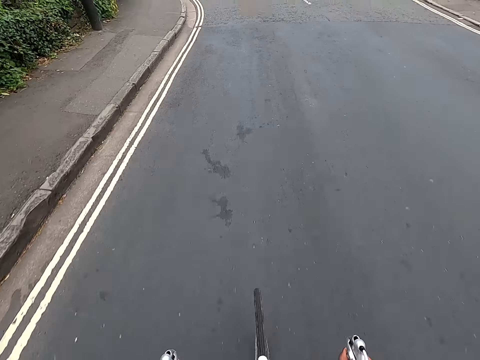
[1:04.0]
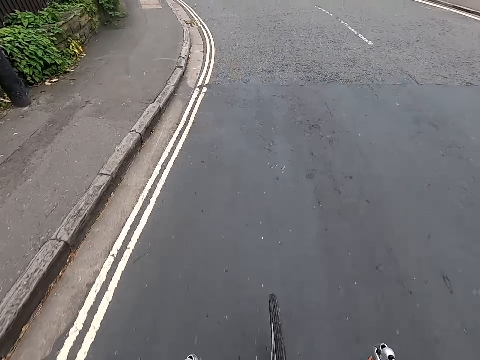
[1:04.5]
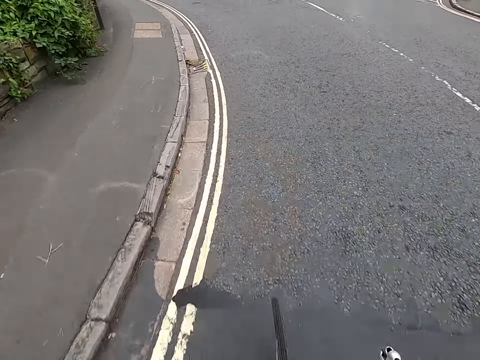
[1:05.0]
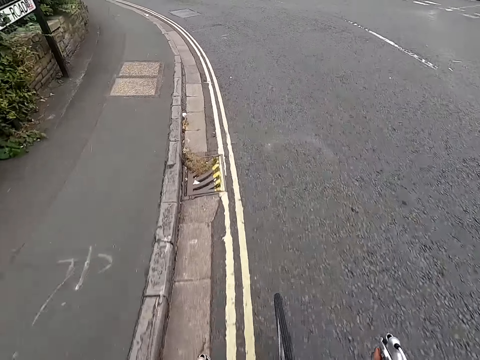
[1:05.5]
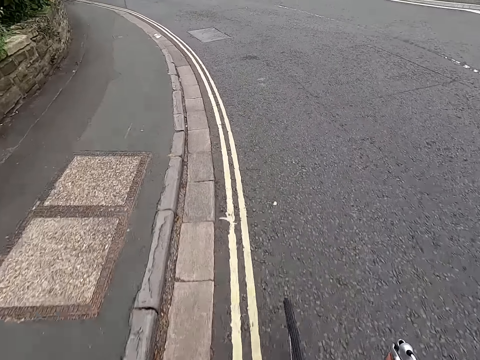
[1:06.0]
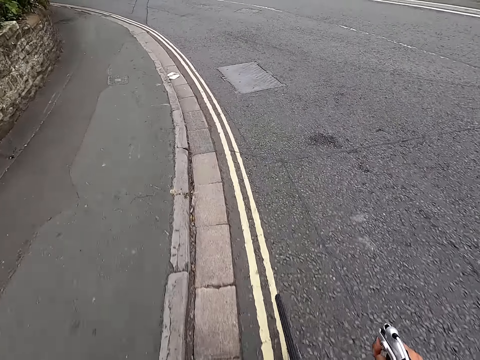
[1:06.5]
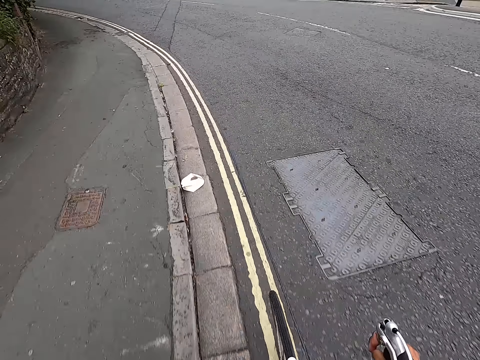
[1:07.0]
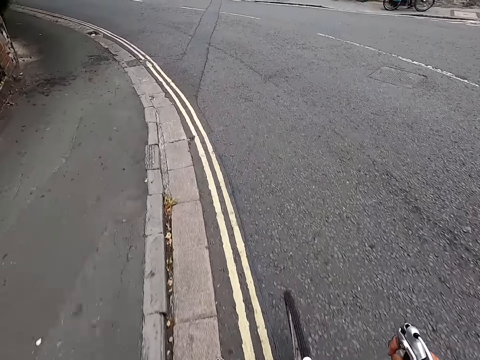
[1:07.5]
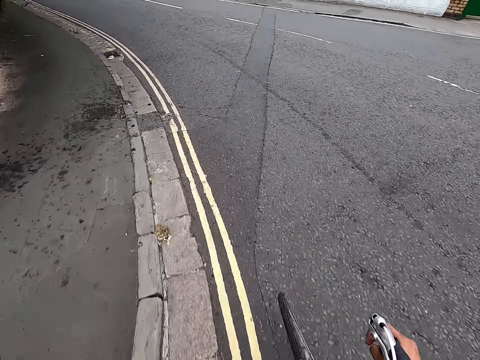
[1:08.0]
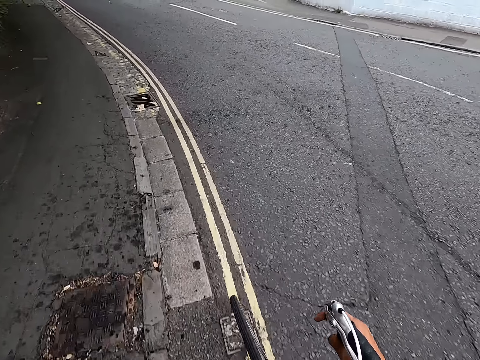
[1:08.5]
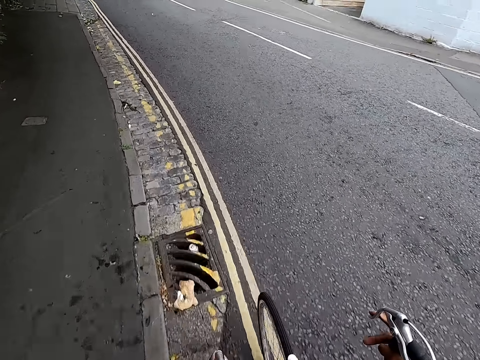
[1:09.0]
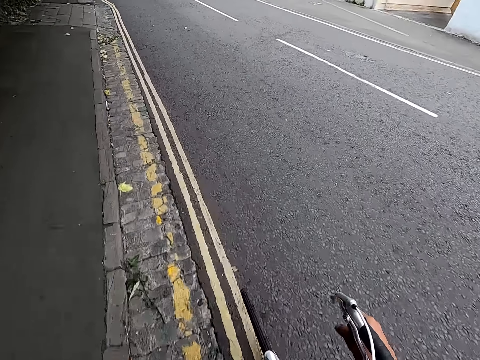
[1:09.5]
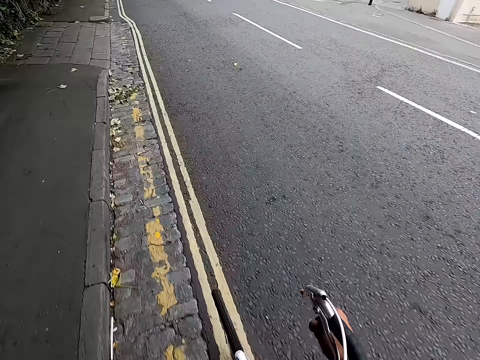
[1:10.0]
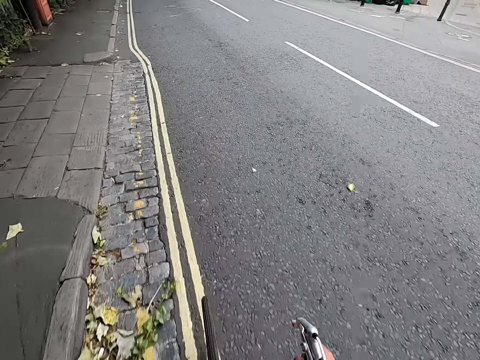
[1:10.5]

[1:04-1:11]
The camera wearer bends in a road curve with a bicycle.

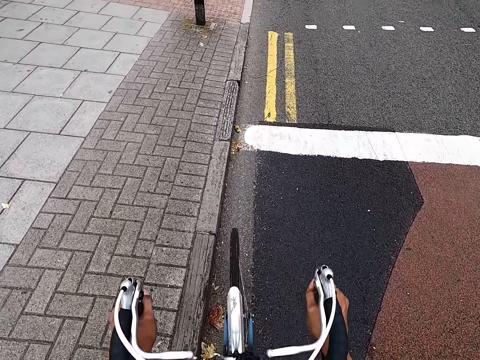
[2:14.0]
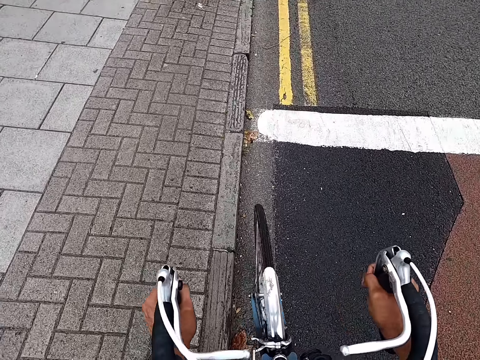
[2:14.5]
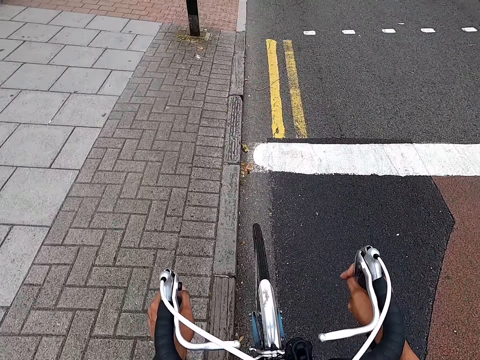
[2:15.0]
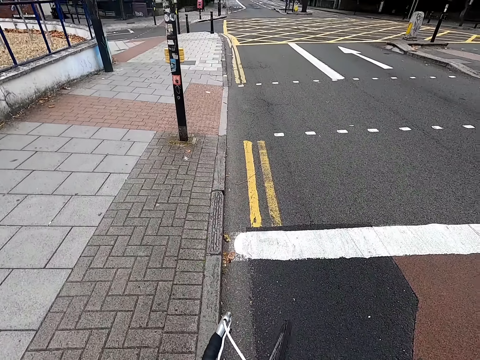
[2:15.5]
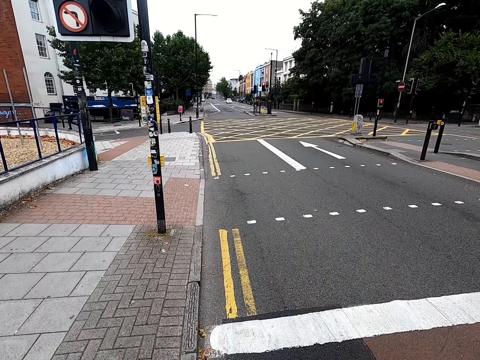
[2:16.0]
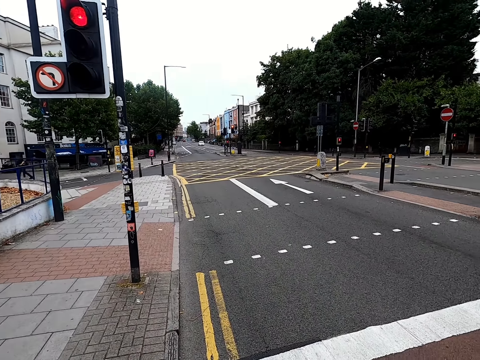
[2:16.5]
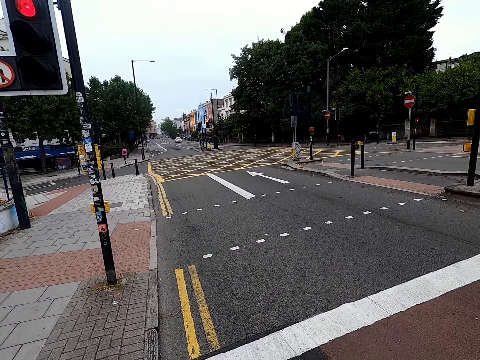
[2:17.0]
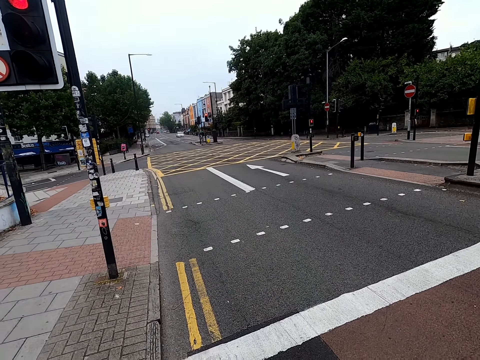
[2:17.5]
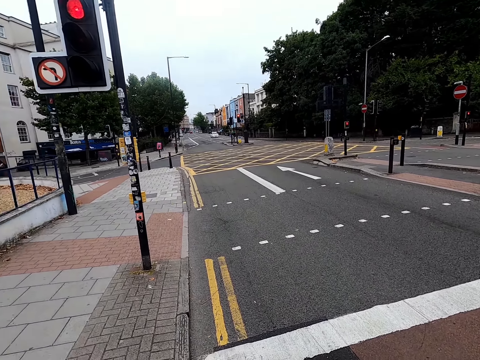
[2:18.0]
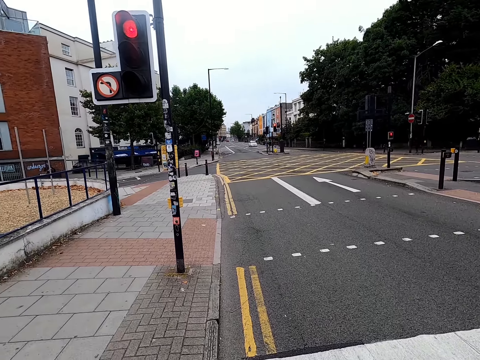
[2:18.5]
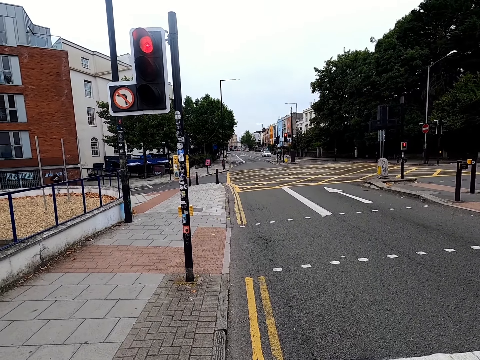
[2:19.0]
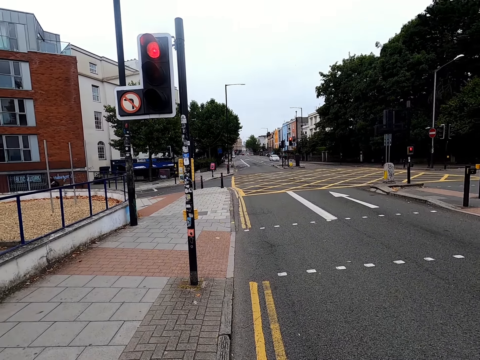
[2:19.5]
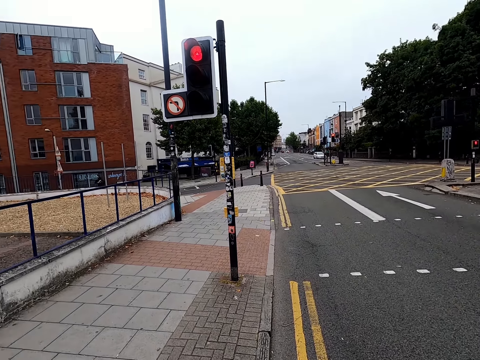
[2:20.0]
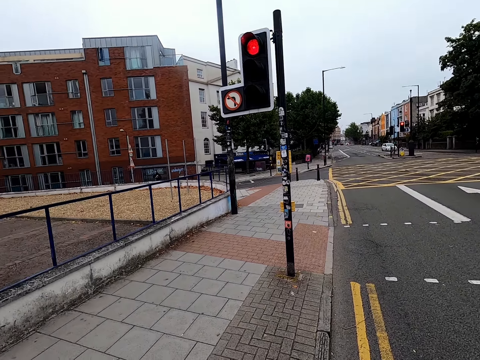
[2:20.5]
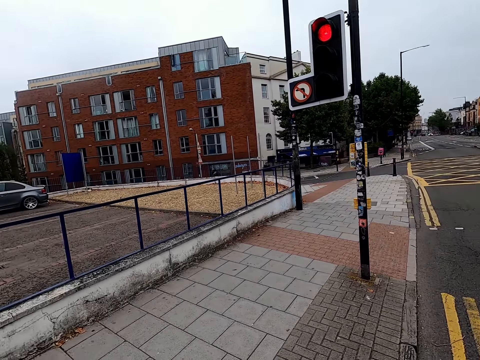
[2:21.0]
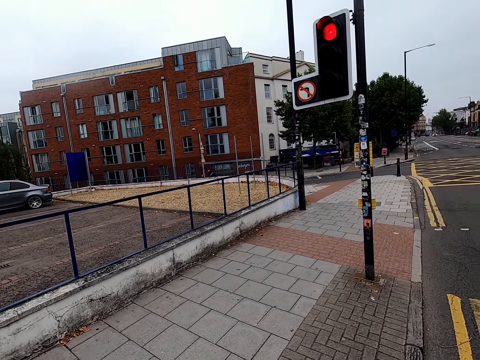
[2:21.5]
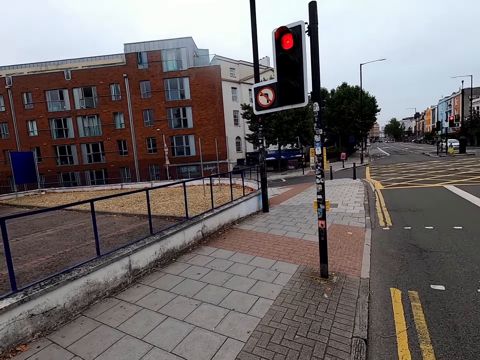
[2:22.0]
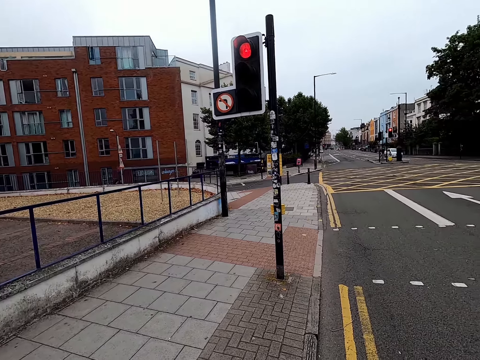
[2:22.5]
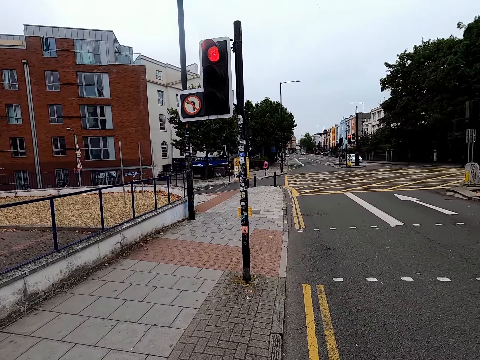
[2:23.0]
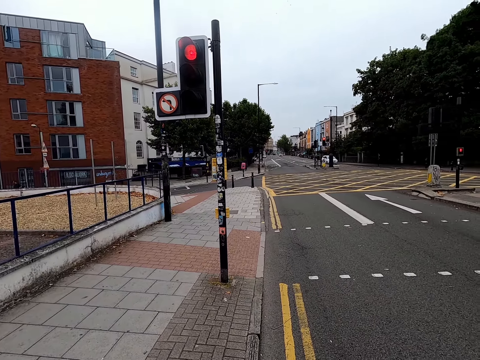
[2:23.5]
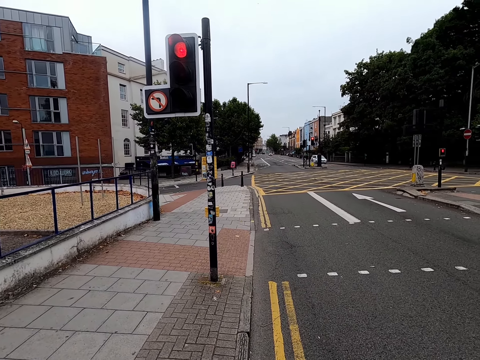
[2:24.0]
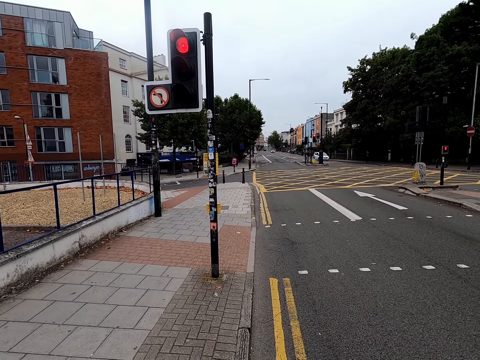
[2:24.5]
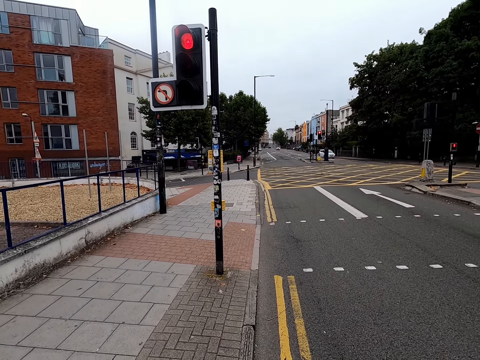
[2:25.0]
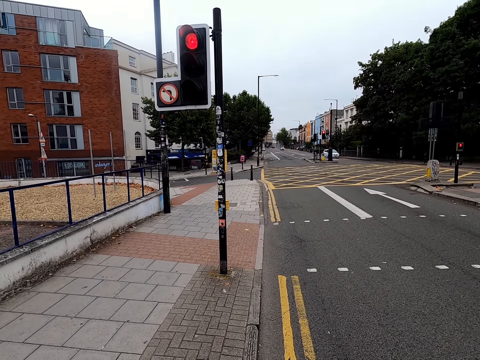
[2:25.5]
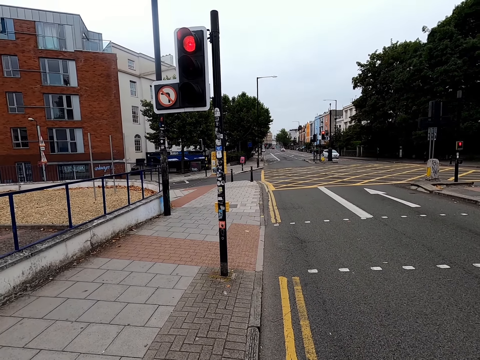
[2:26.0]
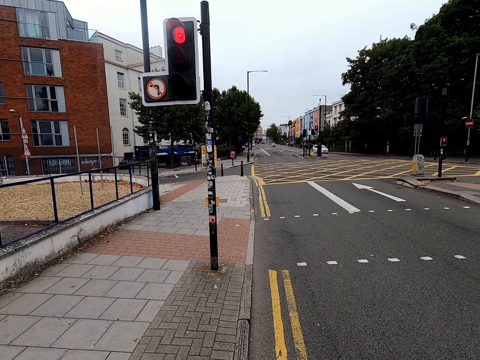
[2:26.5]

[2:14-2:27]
The camera wearer brakes on the bicycle. They look at the traffic light. They look around the roads.

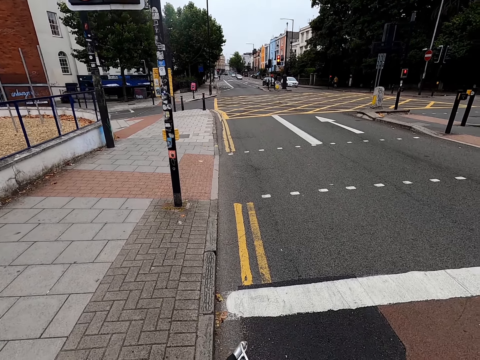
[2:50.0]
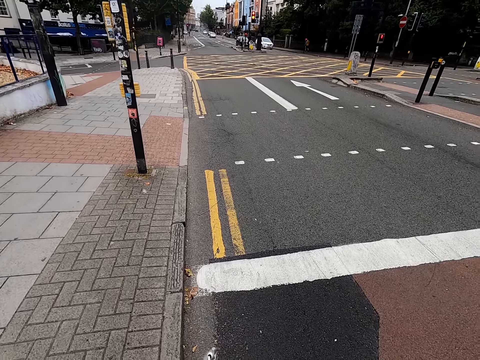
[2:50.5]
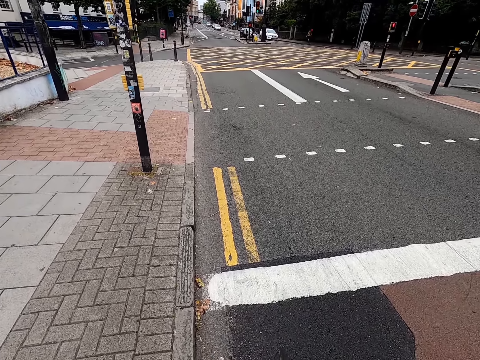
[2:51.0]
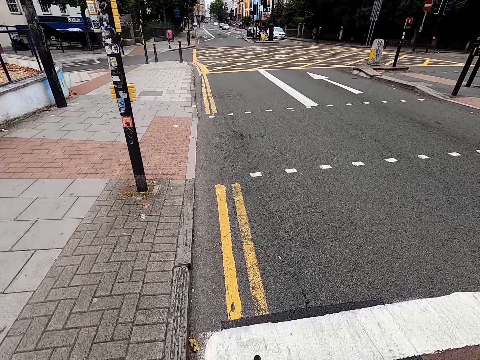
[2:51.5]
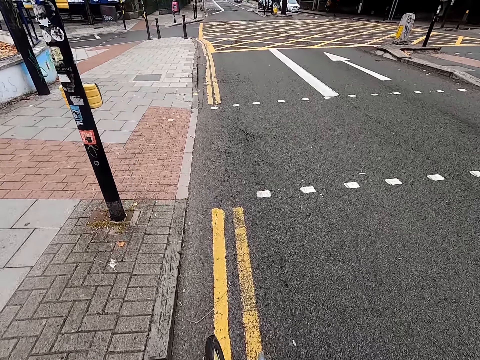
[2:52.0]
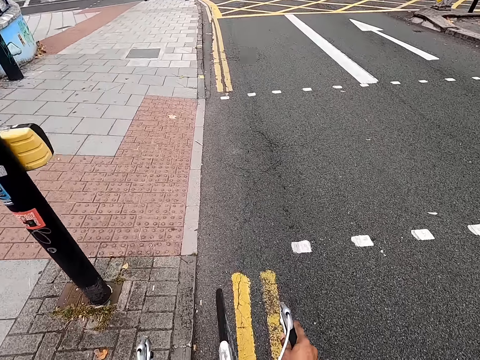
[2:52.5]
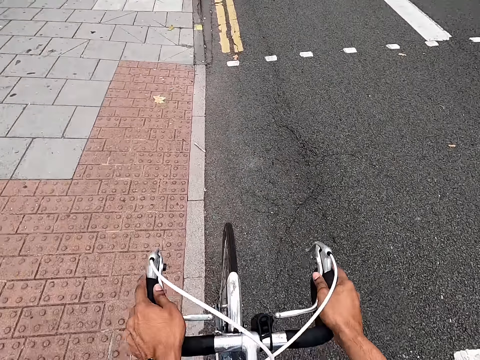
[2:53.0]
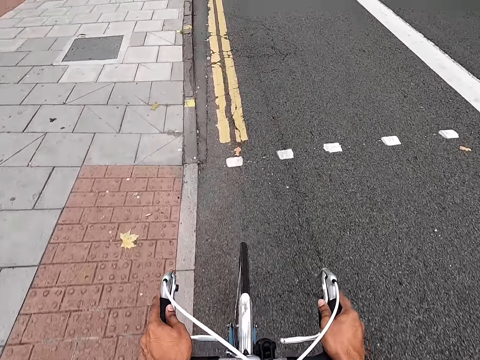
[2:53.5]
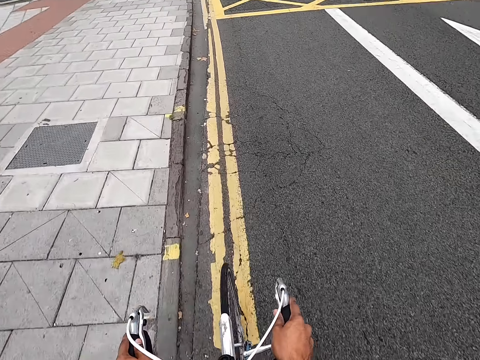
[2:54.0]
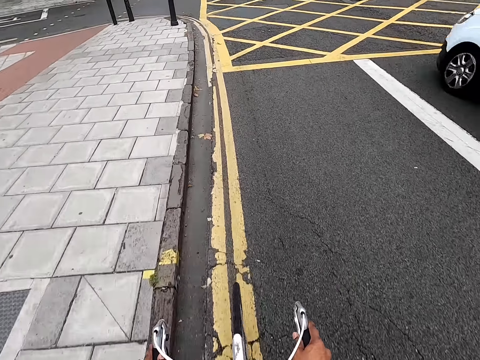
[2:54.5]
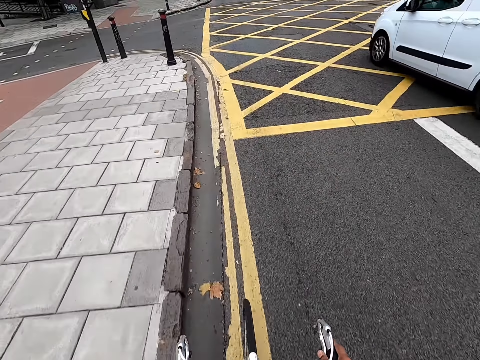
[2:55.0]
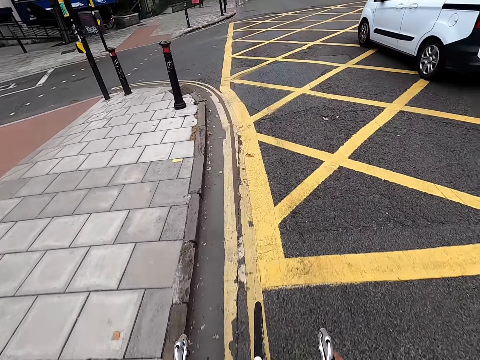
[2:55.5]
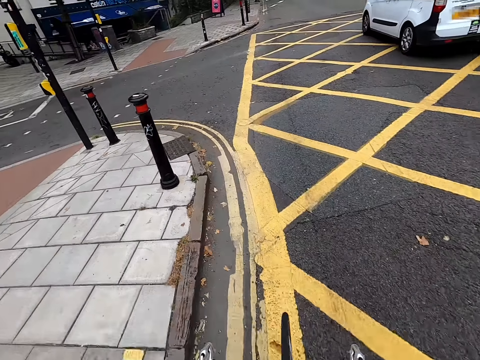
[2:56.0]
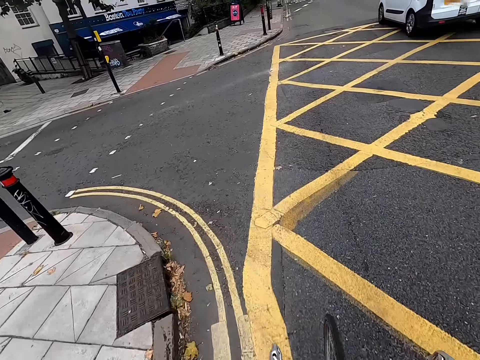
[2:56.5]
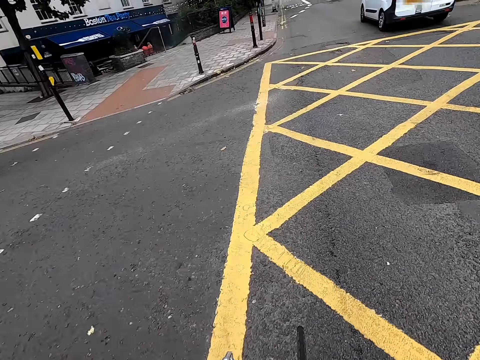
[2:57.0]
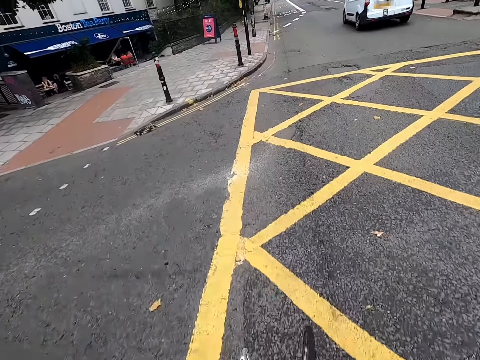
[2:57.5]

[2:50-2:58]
The camera wearer rides the bicycle on the tarmac road.
